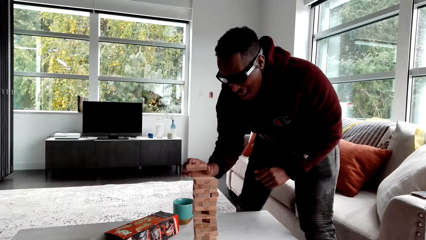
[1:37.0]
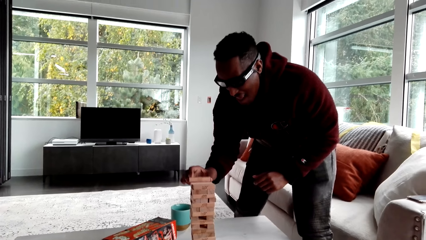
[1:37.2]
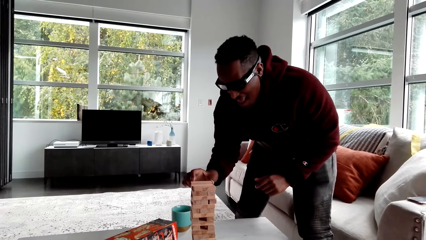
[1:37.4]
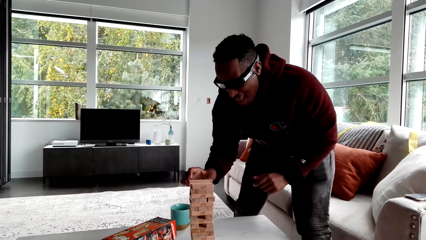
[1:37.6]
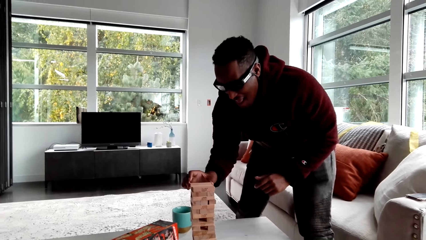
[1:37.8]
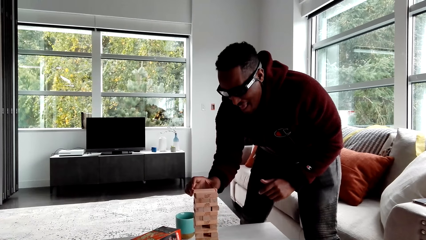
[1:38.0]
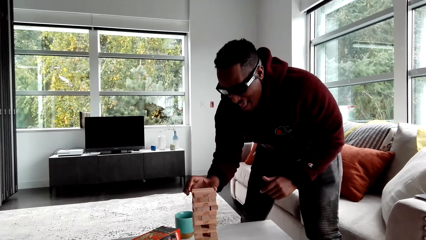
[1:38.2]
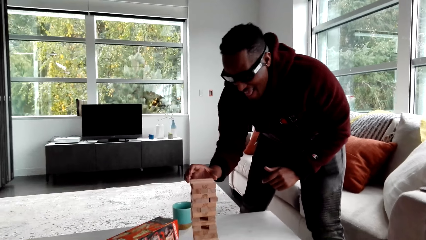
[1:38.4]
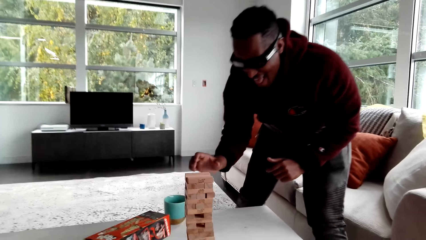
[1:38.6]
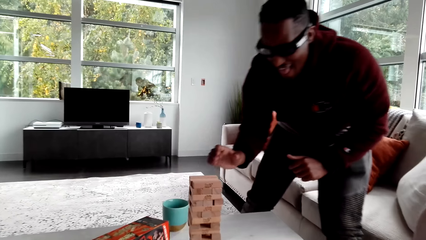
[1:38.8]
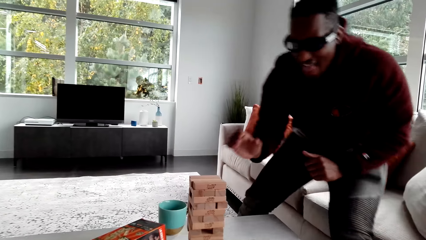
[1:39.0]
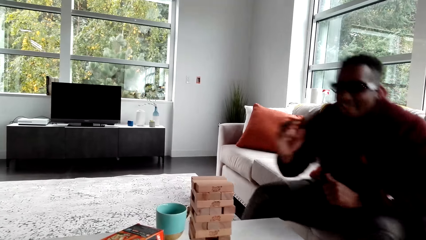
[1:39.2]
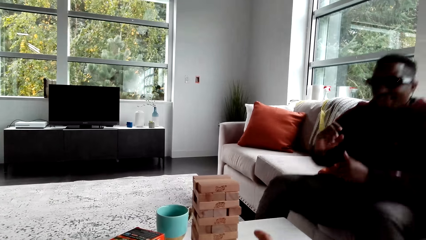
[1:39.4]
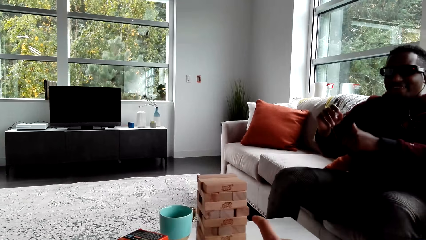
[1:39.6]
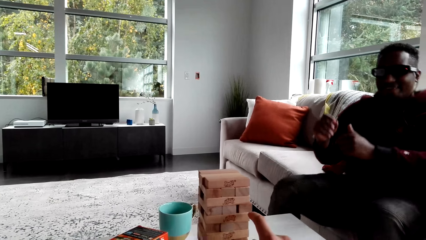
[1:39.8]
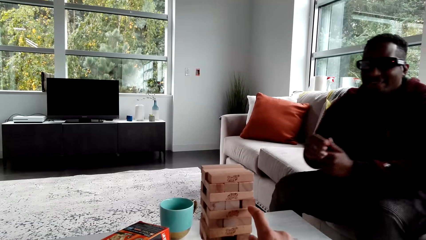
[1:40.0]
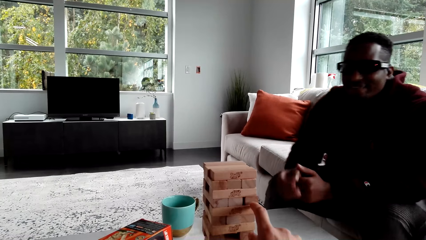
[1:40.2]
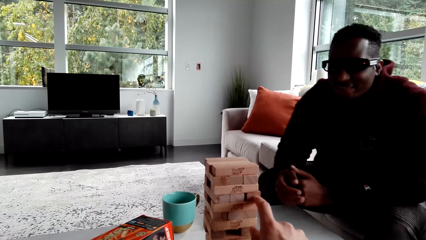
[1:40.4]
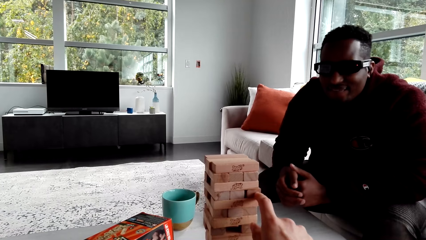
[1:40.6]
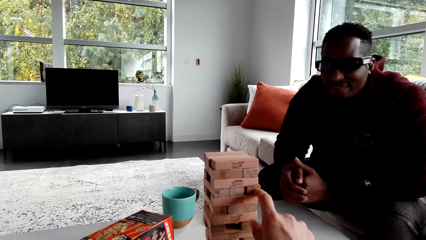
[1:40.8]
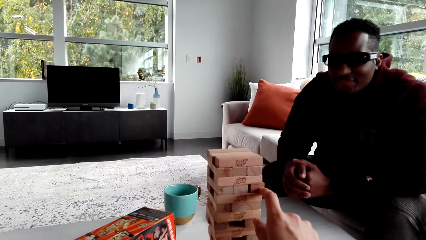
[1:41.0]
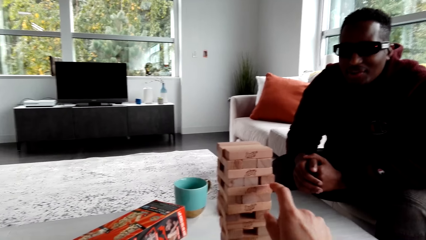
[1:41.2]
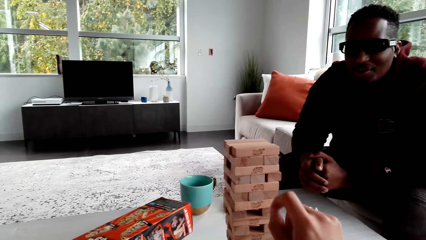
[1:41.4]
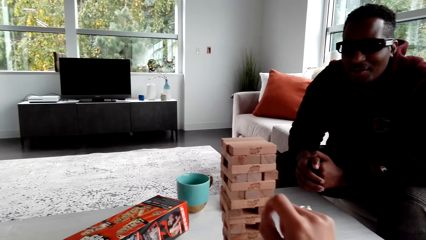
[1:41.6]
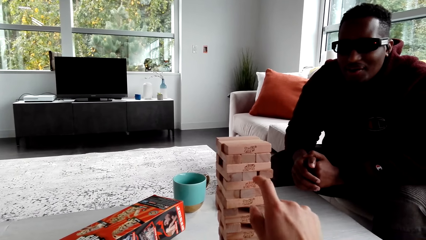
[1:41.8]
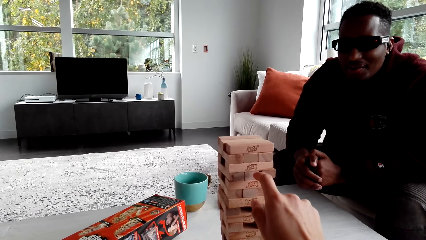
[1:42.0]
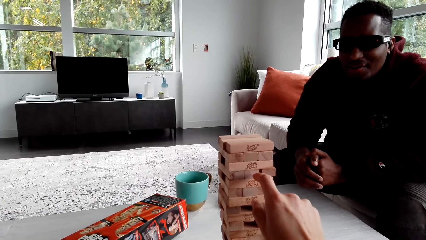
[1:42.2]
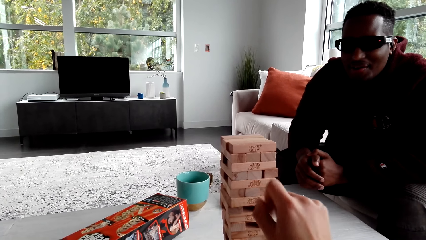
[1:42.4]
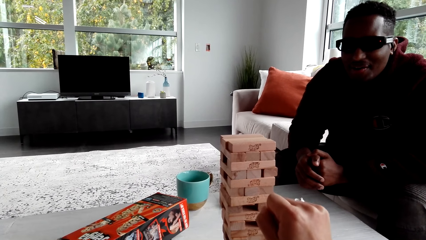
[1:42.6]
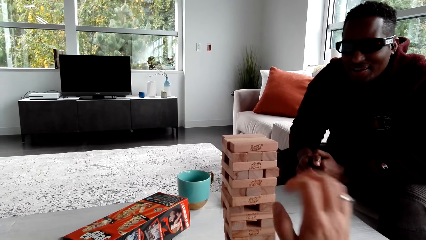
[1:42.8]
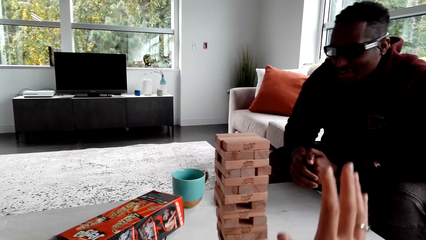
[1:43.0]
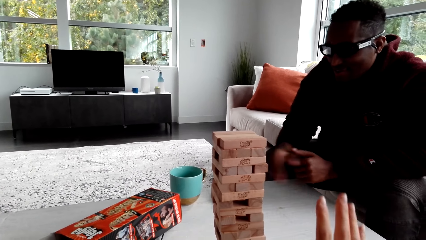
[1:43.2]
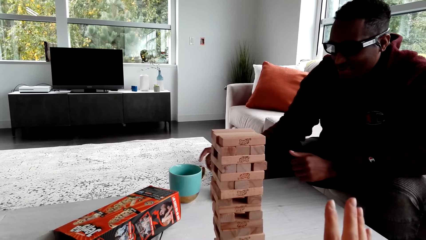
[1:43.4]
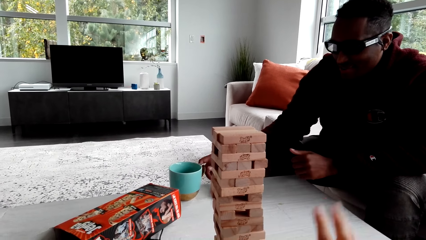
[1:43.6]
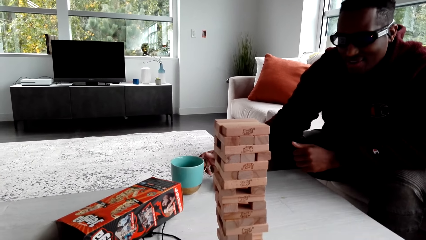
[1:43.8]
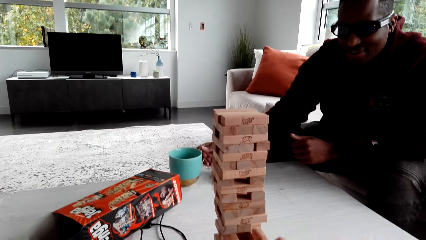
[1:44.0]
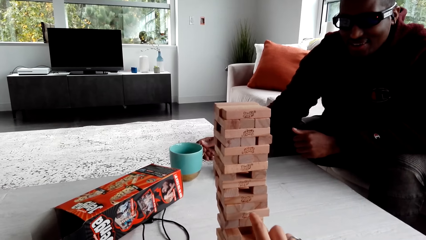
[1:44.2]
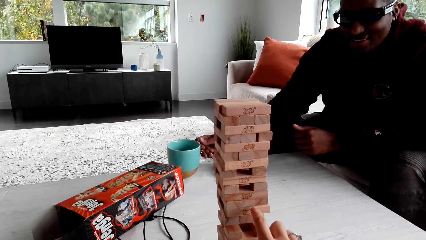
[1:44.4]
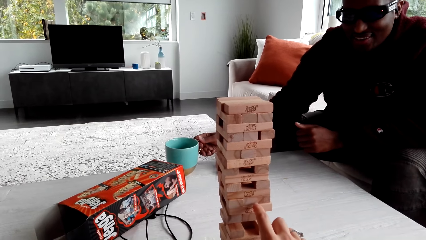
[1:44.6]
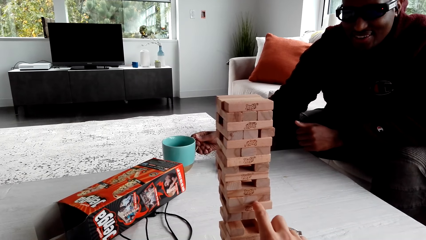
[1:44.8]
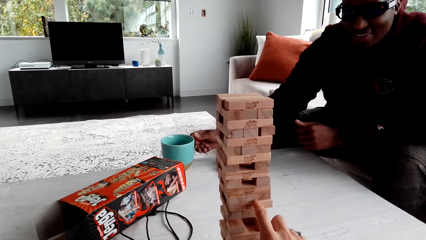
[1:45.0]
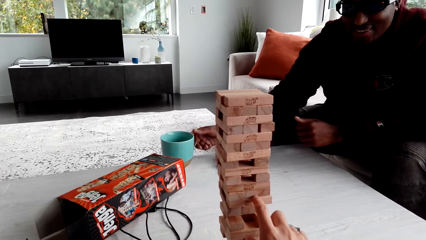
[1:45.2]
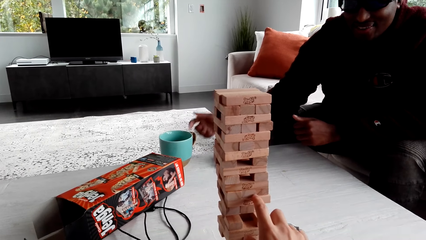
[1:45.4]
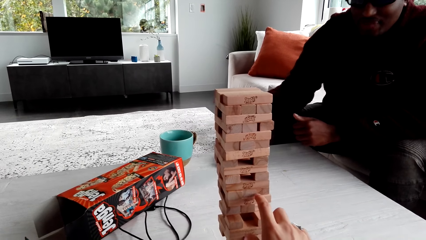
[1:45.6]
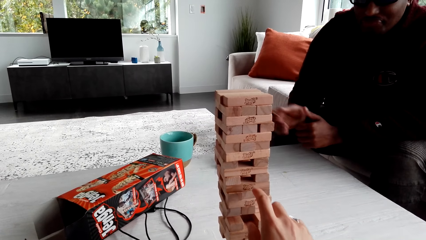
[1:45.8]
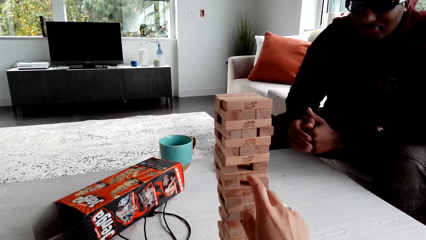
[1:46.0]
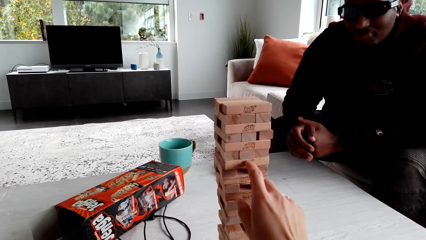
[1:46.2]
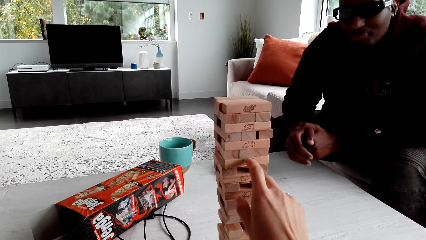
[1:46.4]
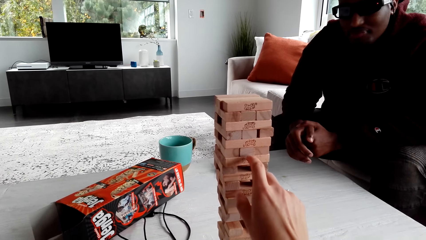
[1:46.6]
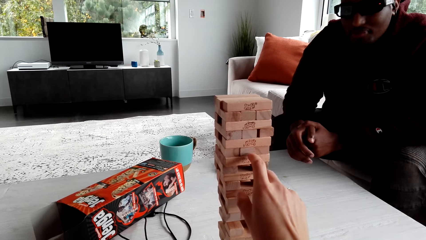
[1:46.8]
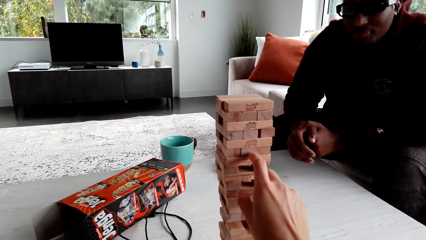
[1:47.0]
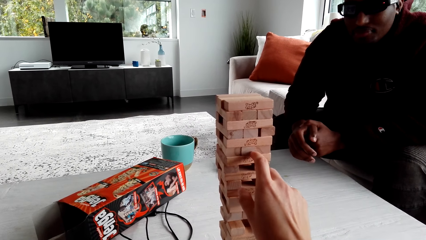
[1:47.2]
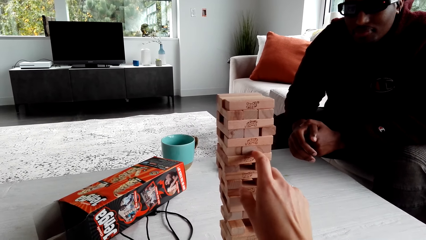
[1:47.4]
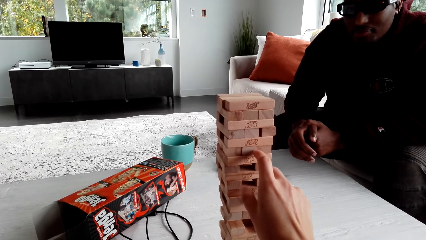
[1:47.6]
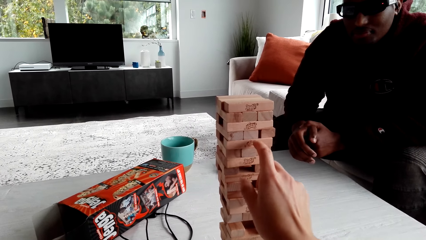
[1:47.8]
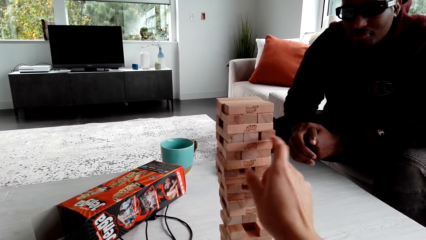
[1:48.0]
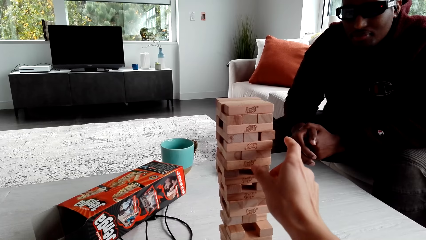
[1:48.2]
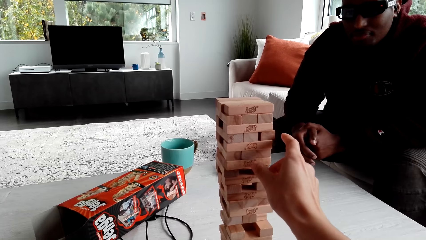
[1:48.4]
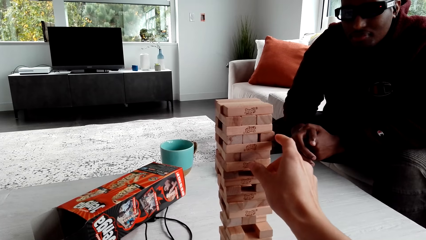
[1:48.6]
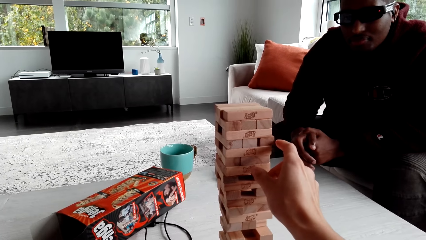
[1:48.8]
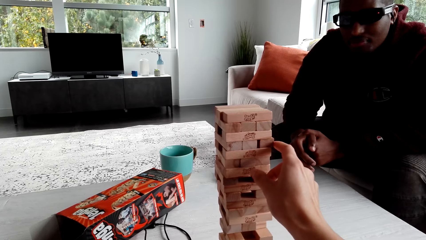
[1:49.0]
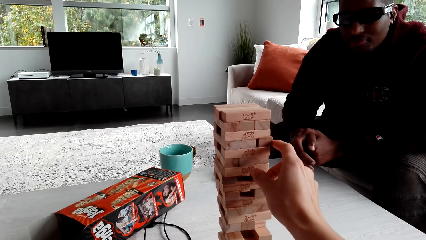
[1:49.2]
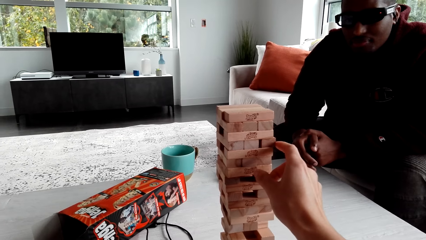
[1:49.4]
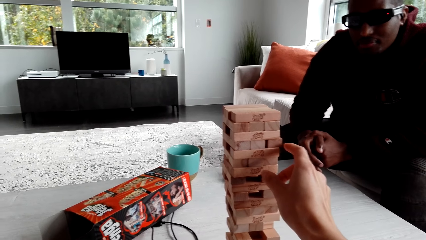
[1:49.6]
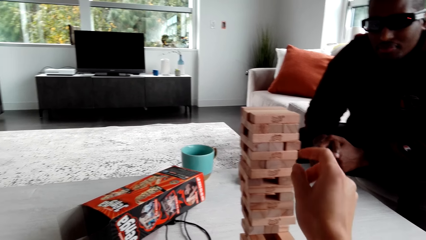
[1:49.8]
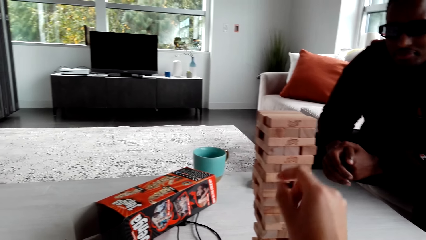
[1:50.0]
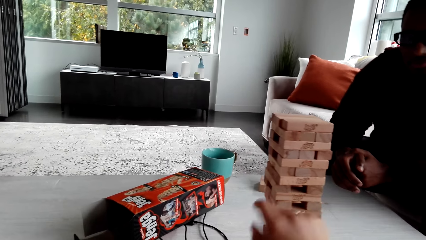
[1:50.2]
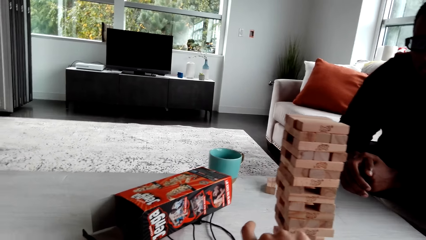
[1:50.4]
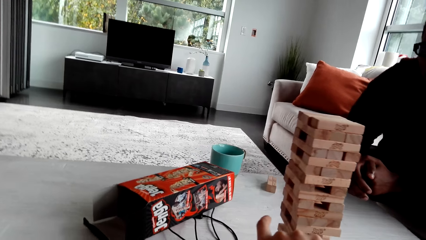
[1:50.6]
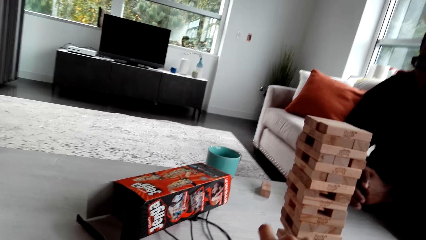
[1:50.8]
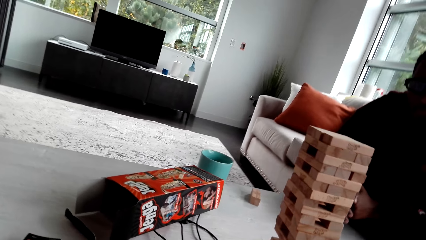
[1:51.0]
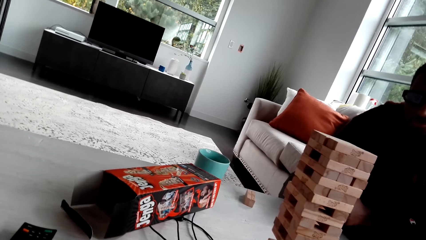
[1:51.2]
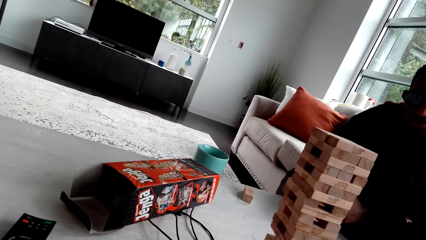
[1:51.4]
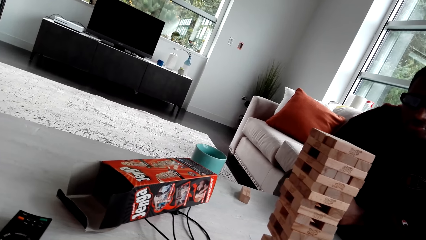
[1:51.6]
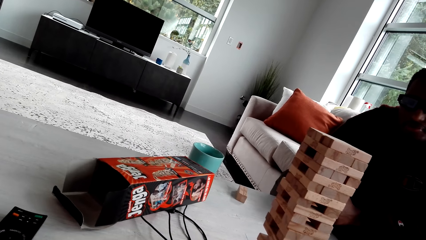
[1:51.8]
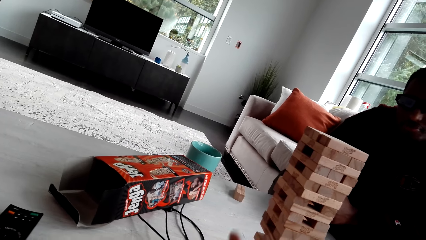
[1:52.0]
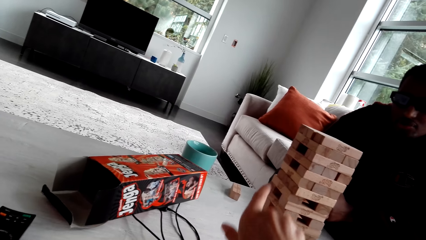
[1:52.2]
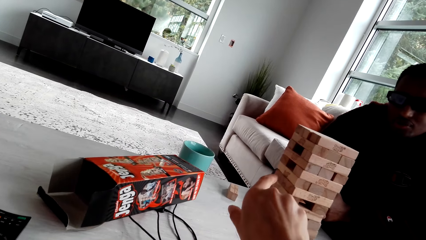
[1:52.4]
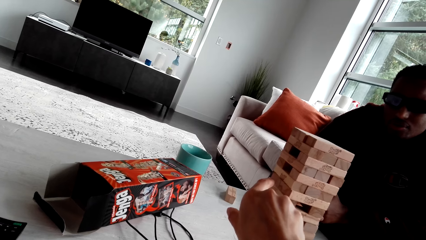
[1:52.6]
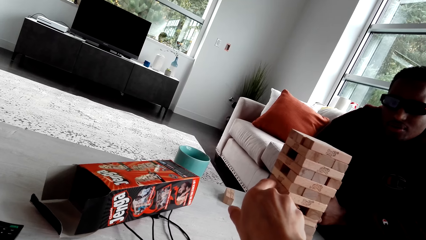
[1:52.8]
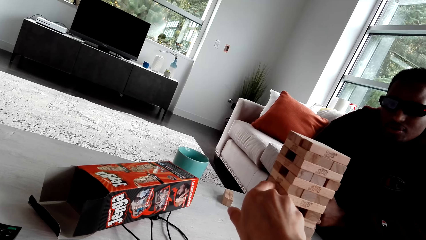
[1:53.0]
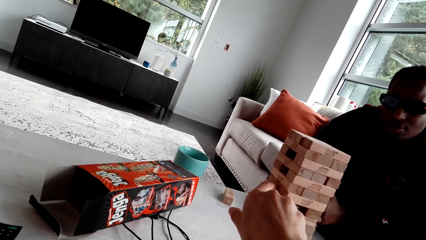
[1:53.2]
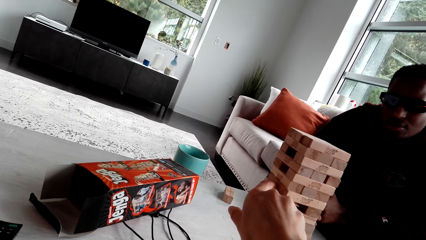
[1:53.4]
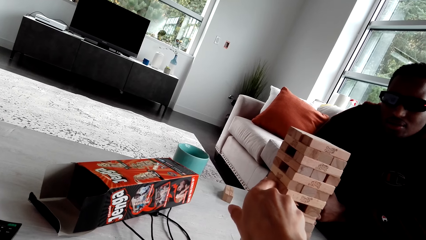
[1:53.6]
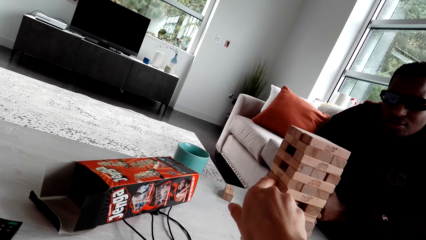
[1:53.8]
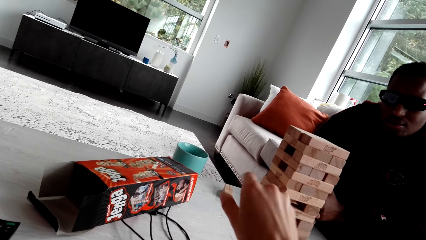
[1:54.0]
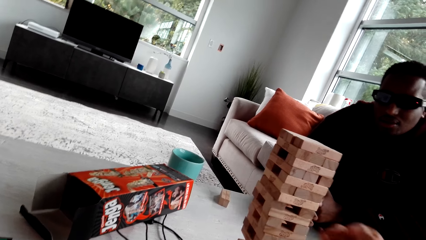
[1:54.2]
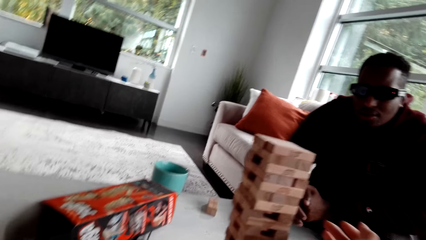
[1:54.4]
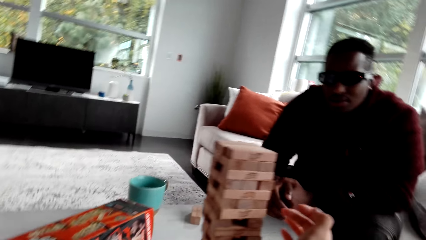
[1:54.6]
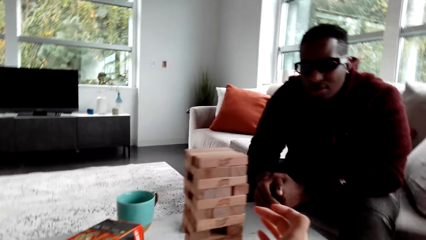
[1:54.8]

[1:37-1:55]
The camera wearer looks around. They yell. They remove a Jenga block. They talk. They dialogue with the person.
